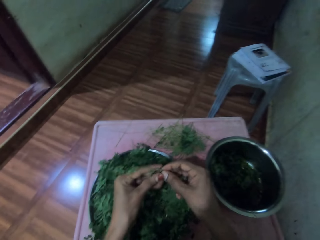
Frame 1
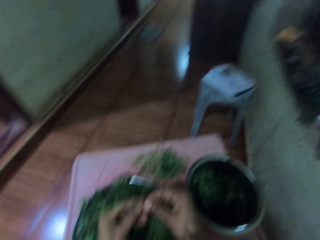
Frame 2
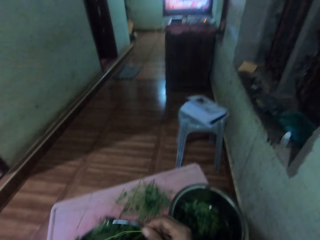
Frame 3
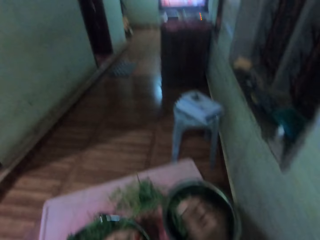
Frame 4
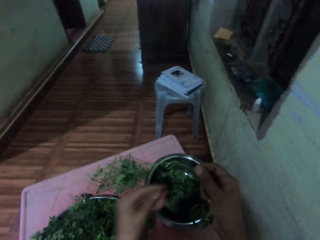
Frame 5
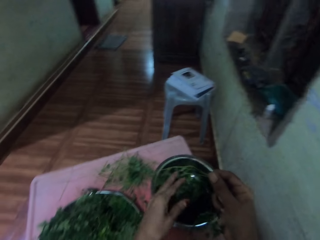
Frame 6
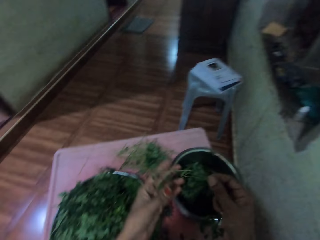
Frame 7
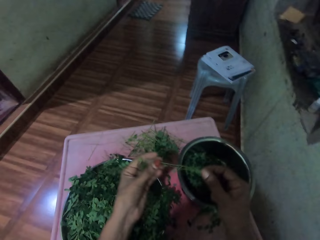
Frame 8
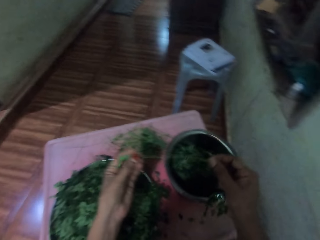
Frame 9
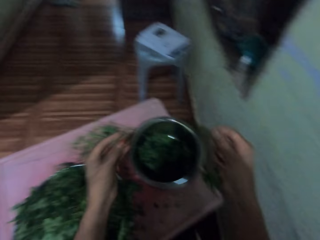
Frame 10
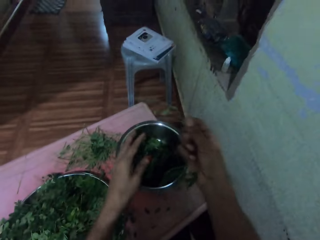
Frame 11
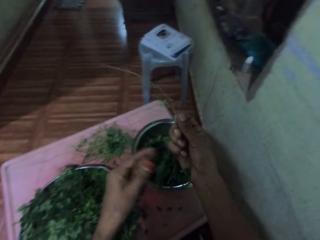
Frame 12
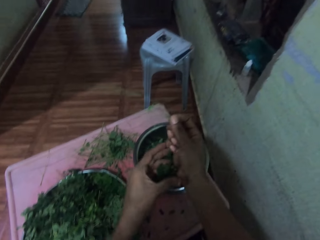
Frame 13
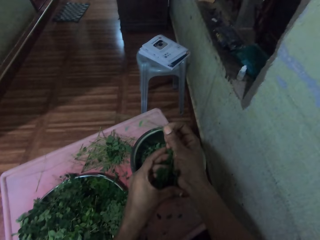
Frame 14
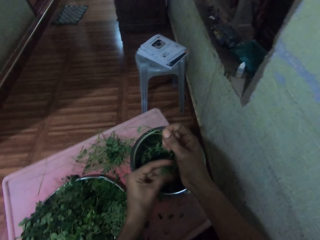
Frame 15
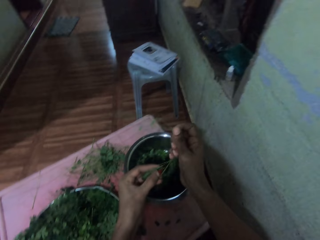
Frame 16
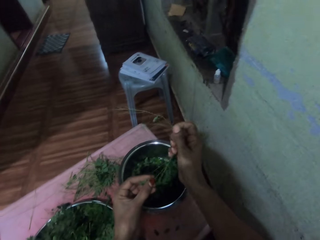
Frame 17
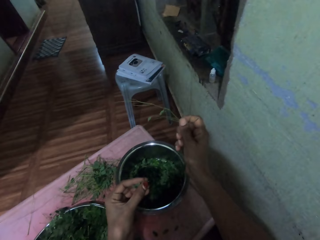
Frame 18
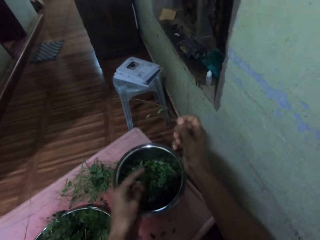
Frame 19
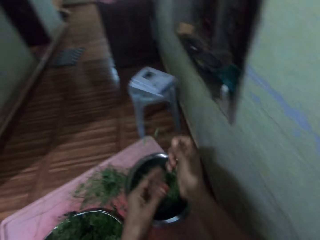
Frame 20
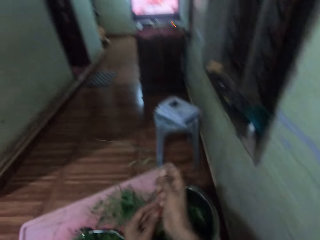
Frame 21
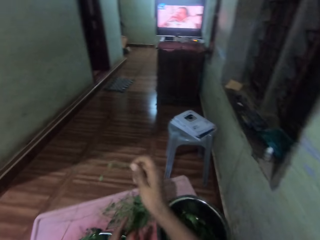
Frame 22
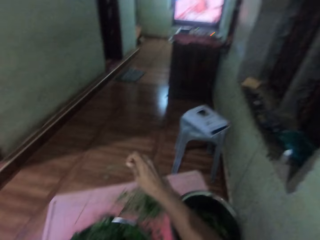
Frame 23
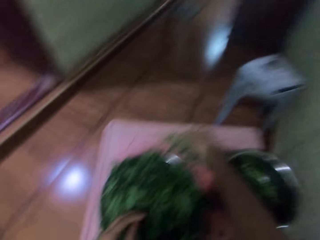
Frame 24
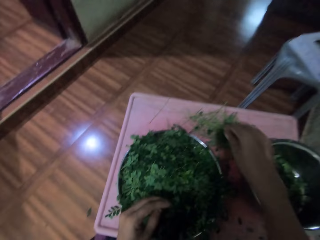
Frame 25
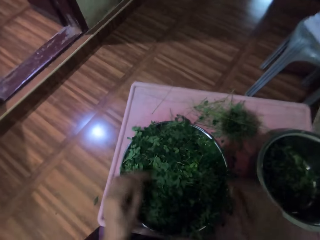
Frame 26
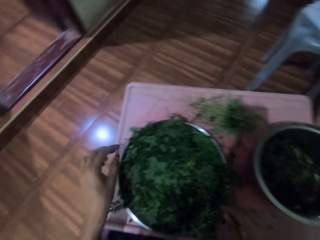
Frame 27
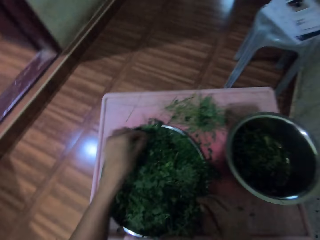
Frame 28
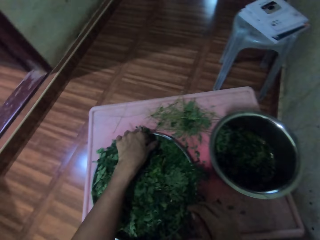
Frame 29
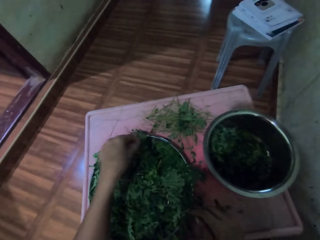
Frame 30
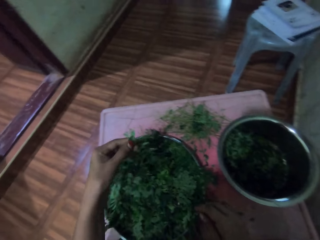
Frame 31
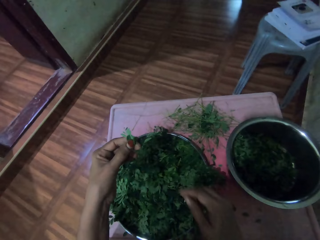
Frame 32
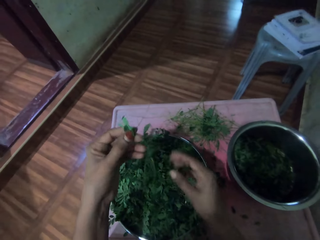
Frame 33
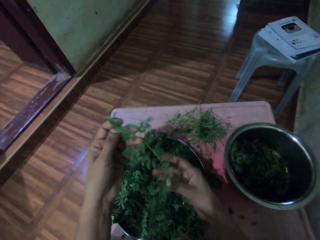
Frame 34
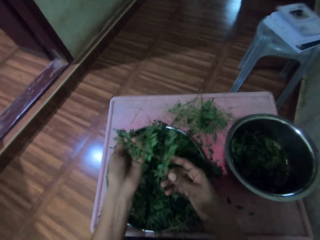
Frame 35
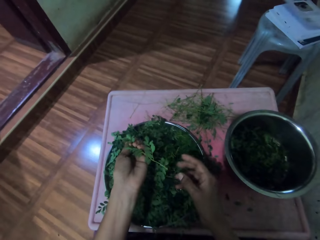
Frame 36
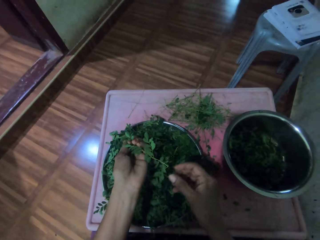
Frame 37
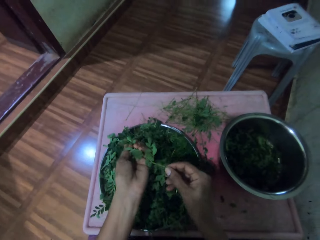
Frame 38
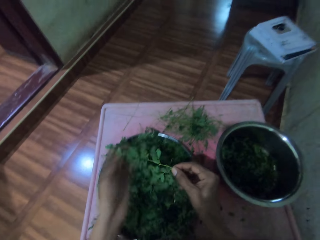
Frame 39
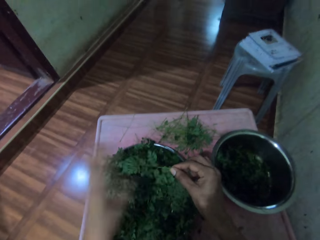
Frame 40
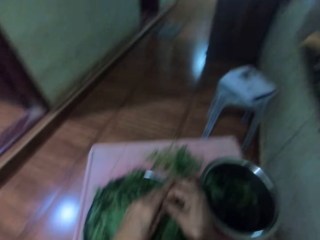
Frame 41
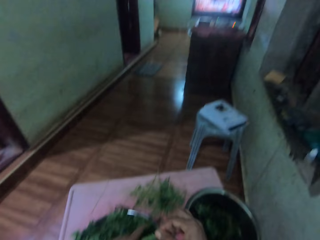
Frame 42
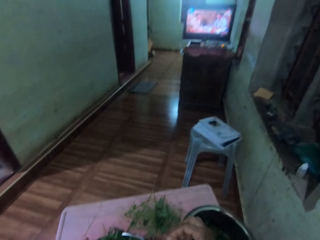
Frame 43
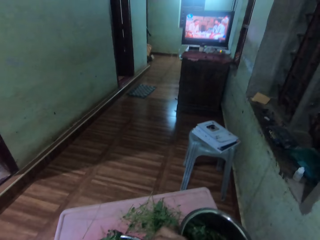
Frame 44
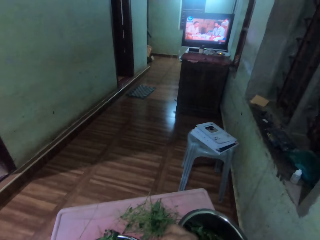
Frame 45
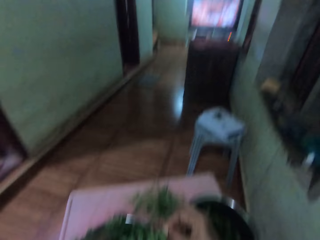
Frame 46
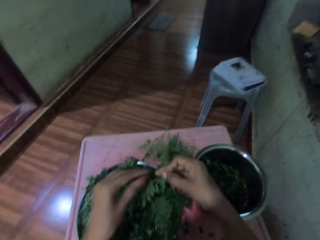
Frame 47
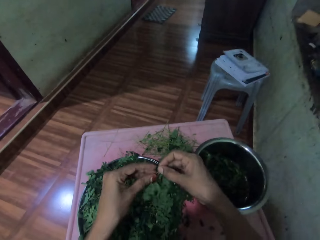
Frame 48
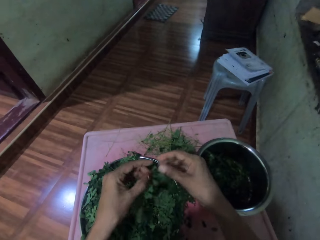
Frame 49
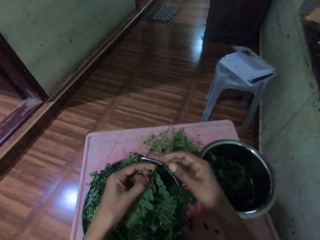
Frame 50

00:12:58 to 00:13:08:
The camera wearer destems the vegetable. They put the leaves in a bowl. They destem the vegetable. They destem it again. They drop the vegetable in a pan. They place the stem on the table. They pick a bunch of leaves in the bowl.

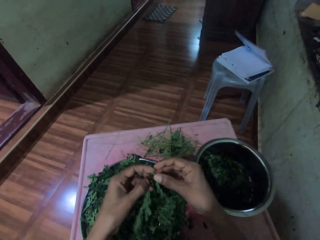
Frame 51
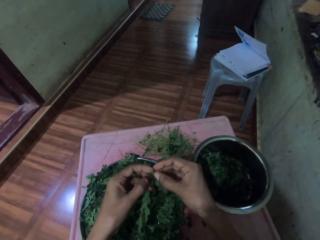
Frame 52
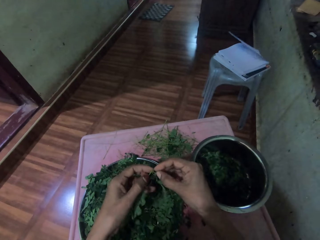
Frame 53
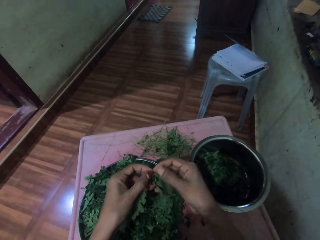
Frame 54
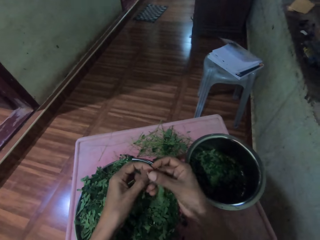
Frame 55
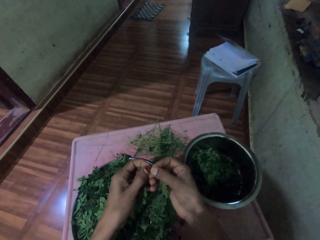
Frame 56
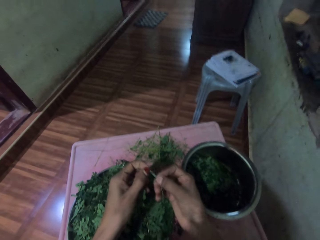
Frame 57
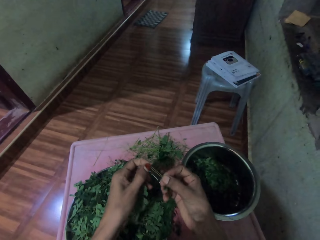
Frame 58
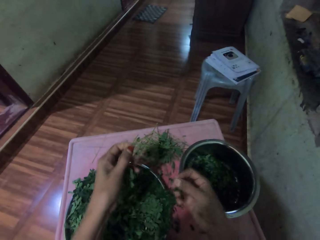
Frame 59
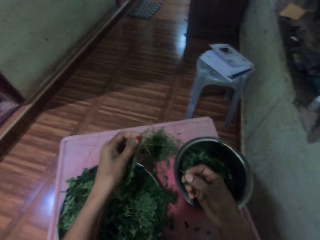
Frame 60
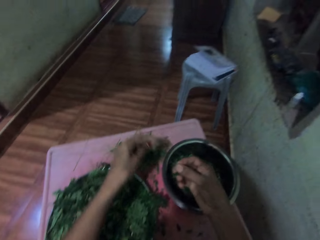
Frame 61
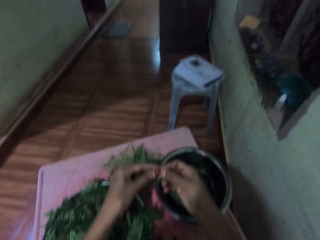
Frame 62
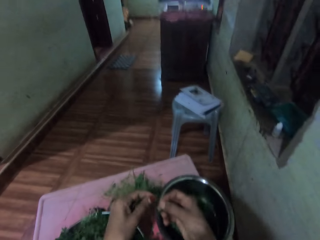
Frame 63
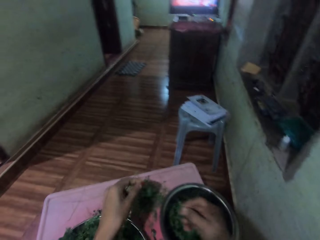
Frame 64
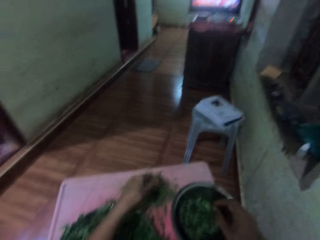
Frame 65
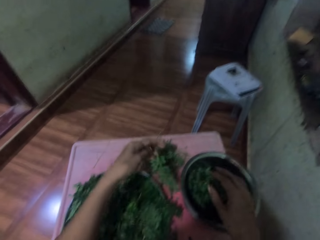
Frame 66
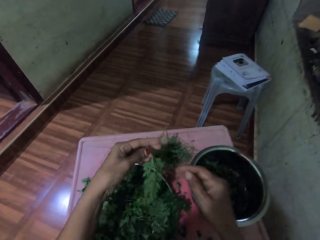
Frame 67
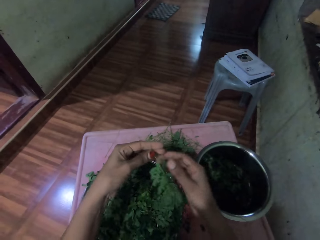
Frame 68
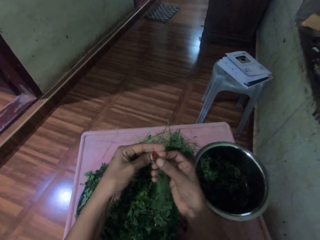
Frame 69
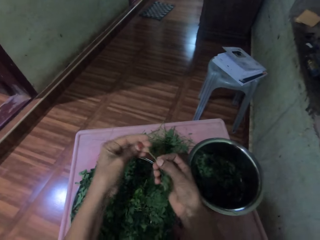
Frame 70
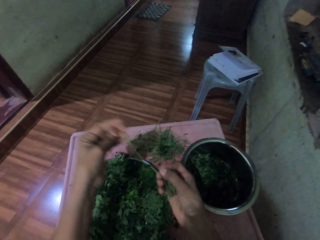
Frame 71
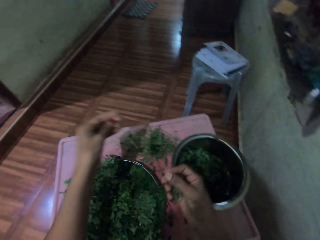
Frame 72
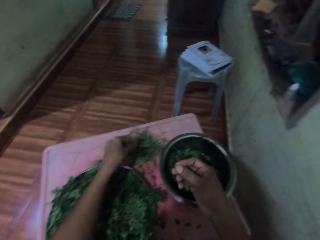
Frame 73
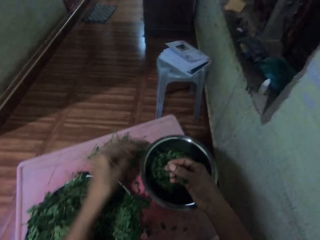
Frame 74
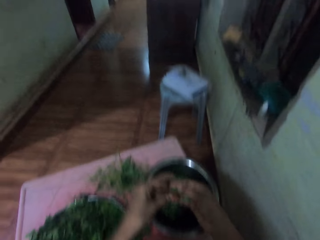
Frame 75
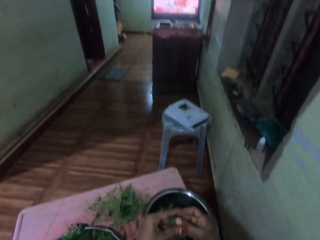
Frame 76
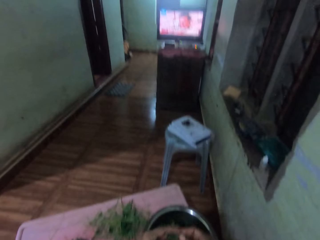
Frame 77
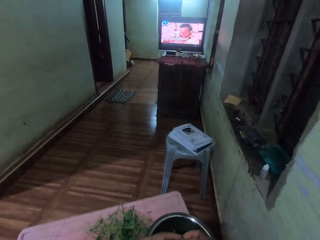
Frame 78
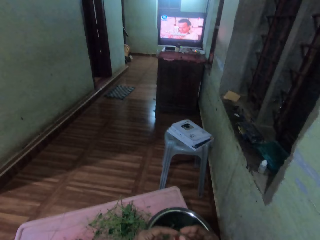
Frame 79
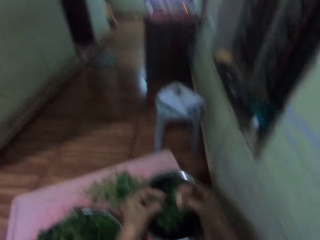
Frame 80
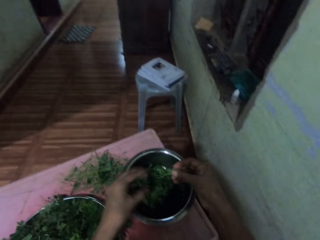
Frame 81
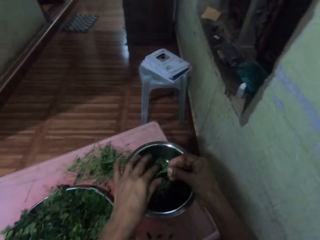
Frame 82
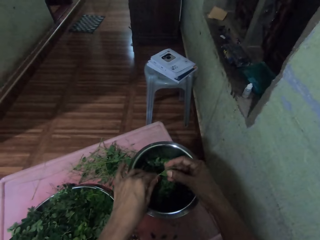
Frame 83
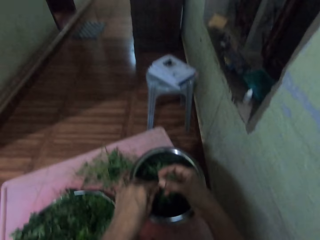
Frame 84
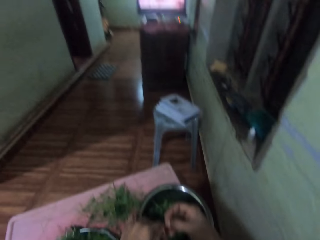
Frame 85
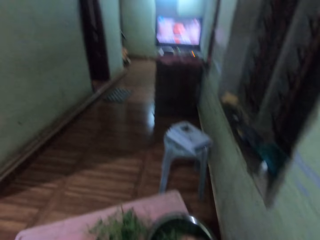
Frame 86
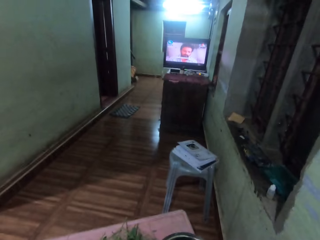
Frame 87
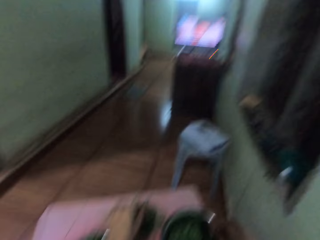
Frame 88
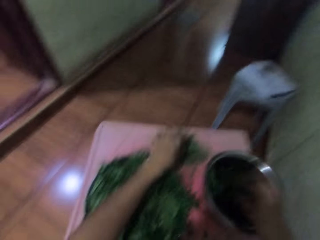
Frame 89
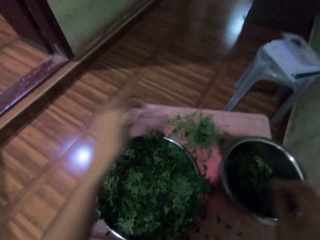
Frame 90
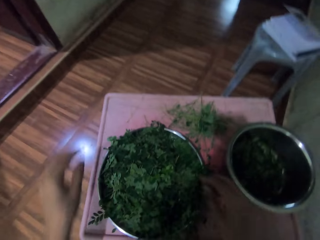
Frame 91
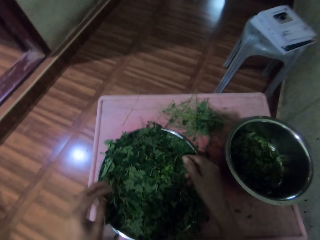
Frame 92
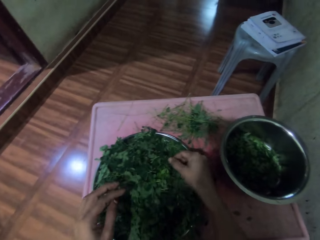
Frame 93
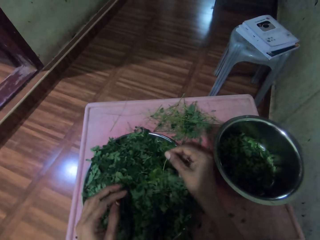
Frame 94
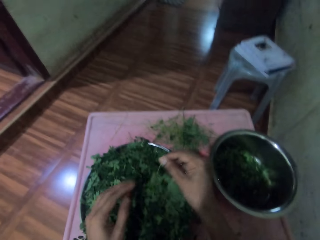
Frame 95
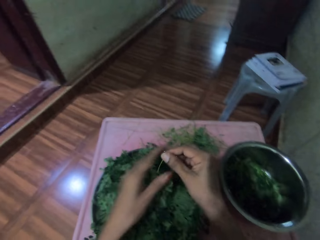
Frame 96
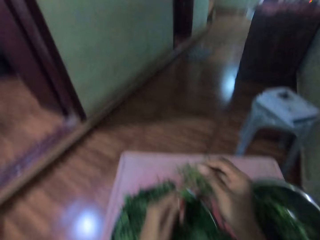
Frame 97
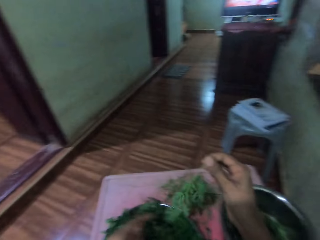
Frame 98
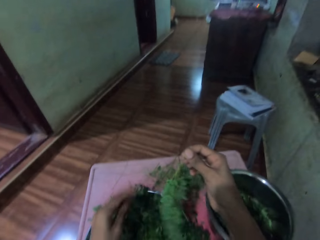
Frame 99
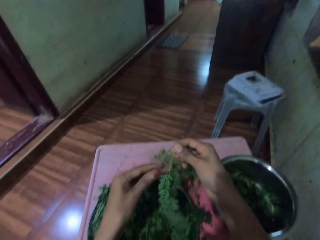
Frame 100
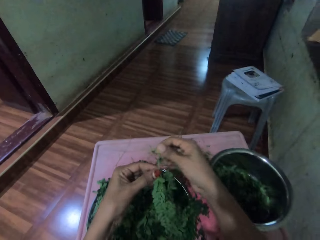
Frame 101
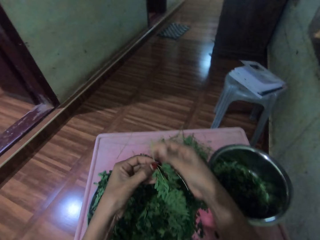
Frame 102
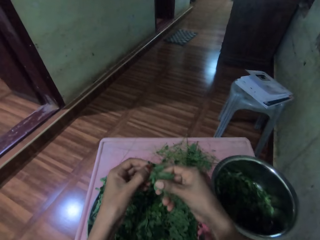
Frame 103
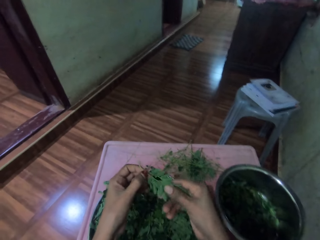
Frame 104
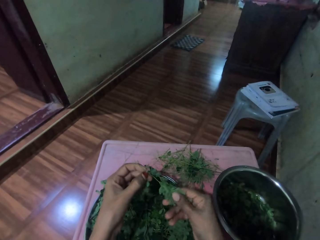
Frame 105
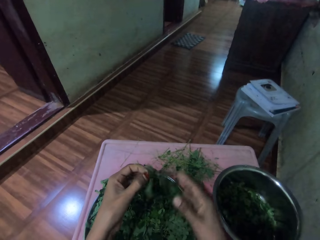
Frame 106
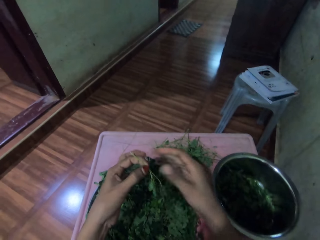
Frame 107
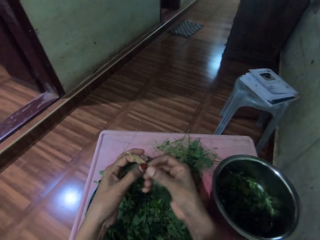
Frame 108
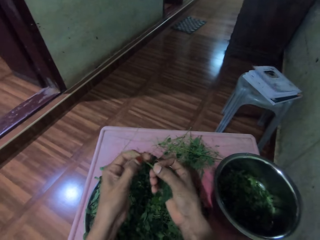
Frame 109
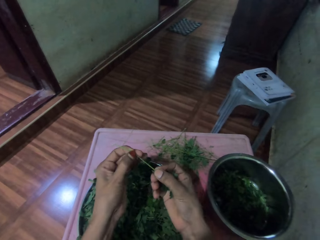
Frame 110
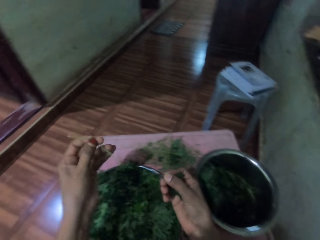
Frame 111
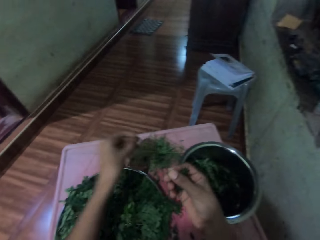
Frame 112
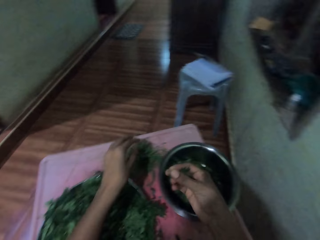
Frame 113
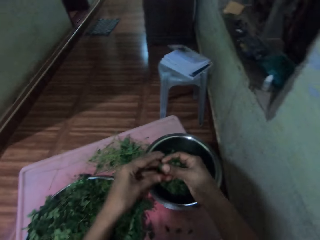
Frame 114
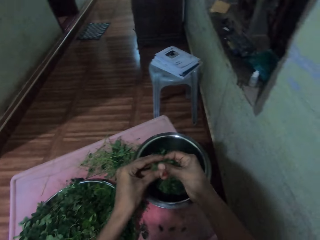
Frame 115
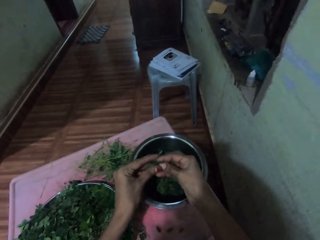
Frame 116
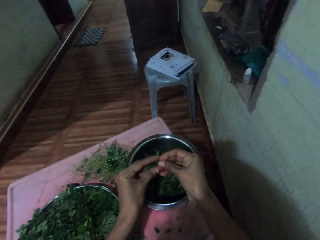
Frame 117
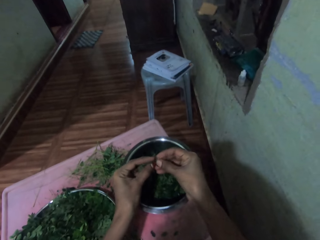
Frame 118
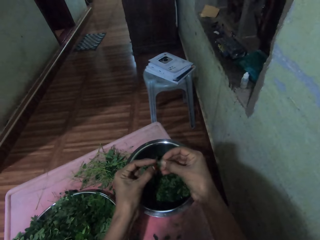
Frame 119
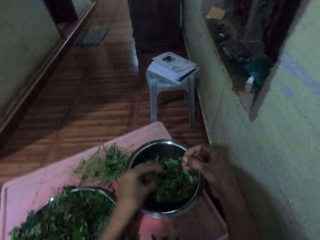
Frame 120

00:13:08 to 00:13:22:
The camera wearer prunes the leaves from the stem. They place the stem on the table. They drop the vegetable in a pan. They drop it in the pan again. They prune the leaves from the stem. They place the stem on the table. They destem the vegetable. They drop the stem on the table and drop the vegetable in the pan. They pick a bunch of leaves in a bowl. They move their hand along the vegetable stem. They prune the leaves from the stem. They place the stem on the table.
